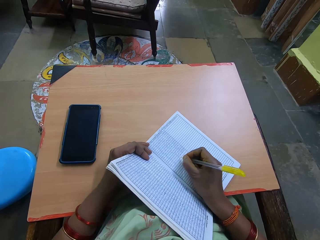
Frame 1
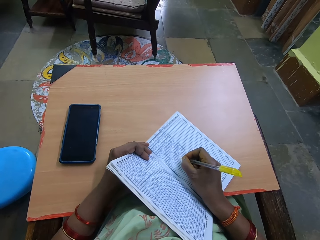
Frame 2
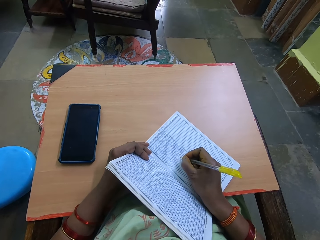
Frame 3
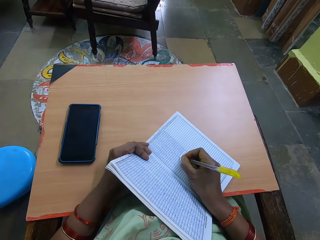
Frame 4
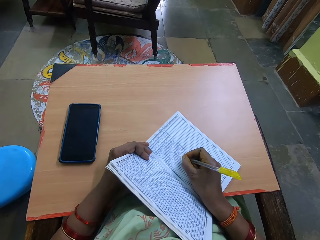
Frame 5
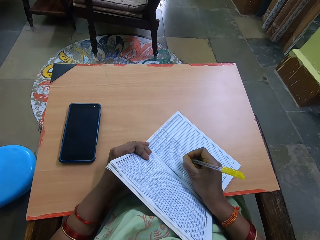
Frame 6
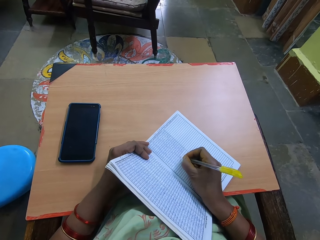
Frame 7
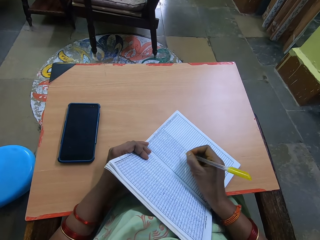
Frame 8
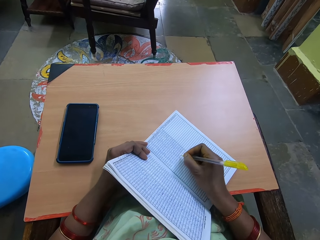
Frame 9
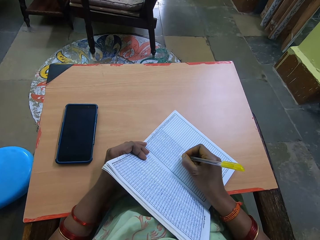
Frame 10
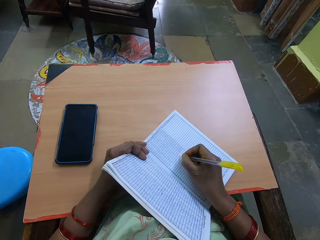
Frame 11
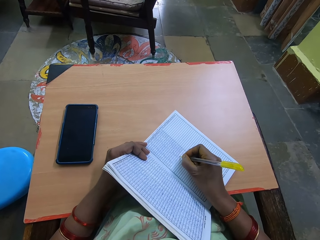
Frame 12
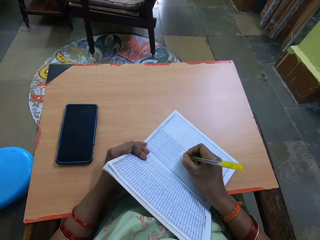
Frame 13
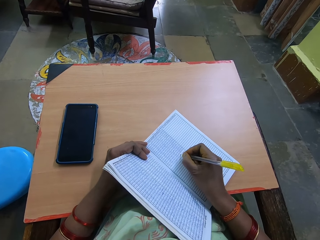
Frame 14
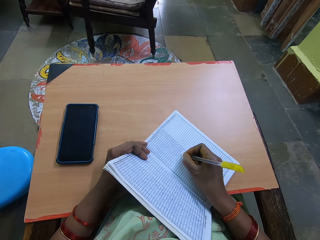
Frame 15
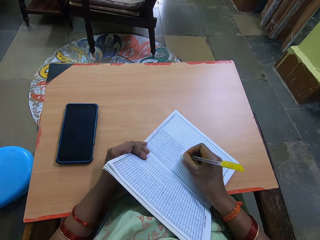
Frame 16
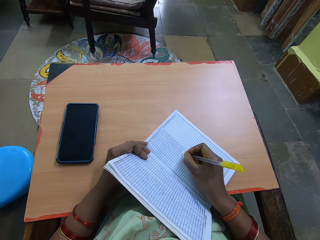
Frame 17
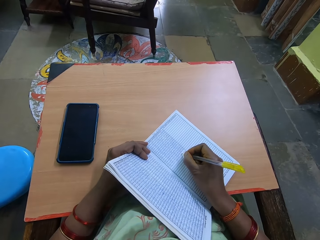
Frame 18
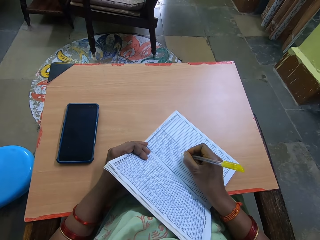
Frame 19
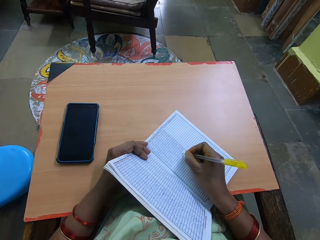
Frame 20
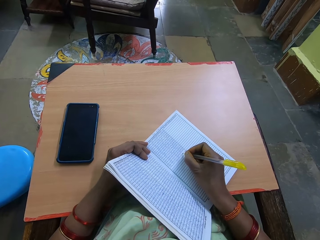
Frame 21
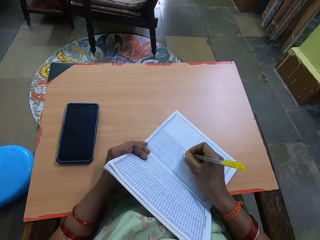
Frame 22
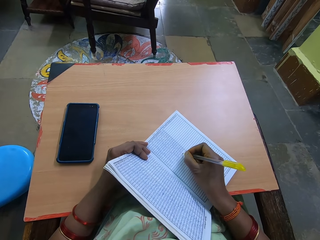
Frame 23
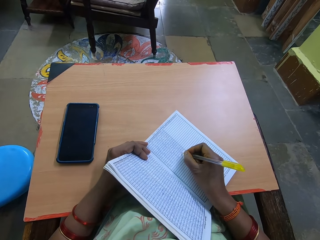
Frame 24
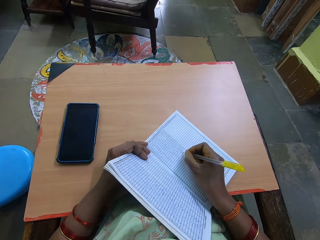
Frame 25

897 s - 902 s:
The camera wearer proceeds to take notes.

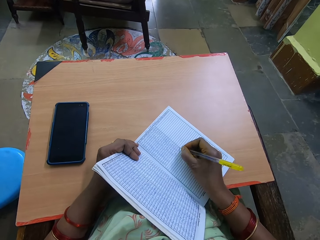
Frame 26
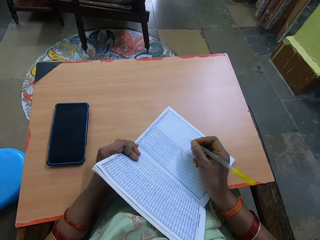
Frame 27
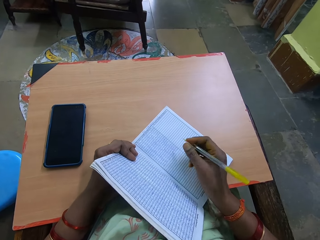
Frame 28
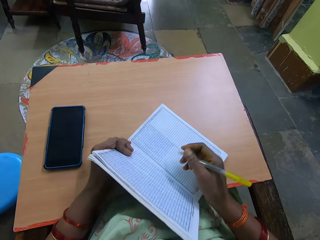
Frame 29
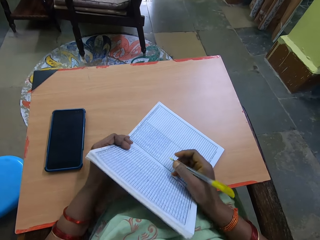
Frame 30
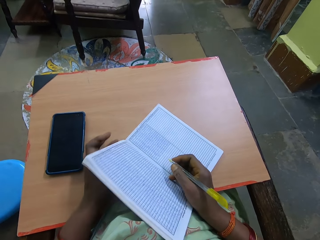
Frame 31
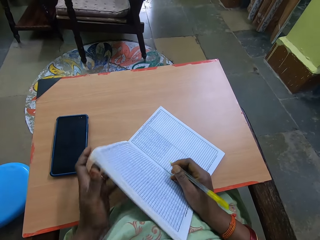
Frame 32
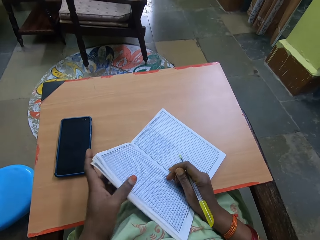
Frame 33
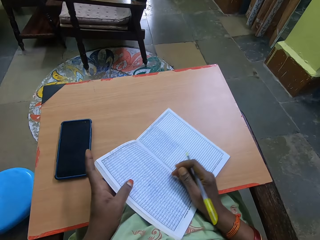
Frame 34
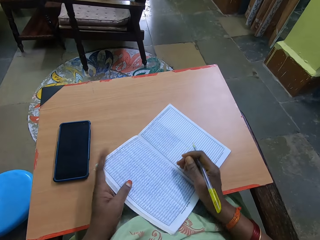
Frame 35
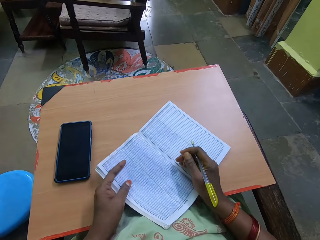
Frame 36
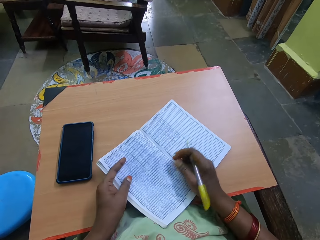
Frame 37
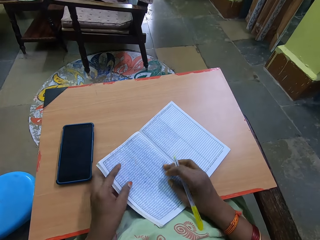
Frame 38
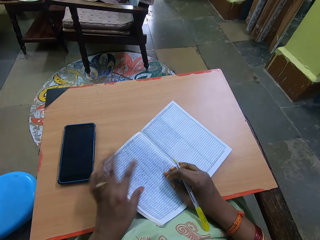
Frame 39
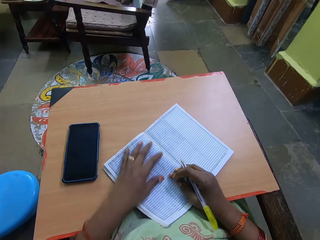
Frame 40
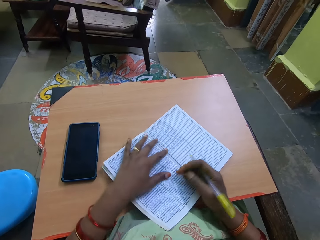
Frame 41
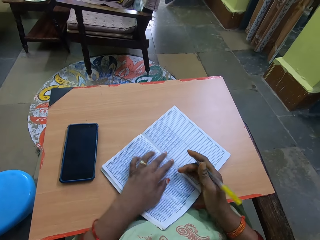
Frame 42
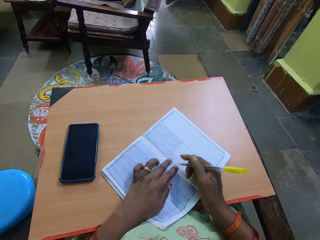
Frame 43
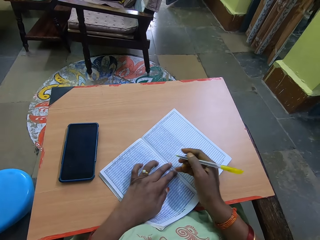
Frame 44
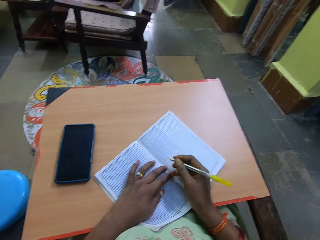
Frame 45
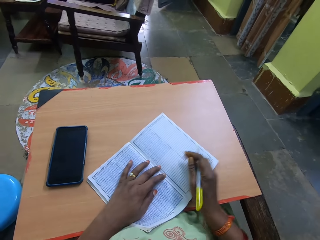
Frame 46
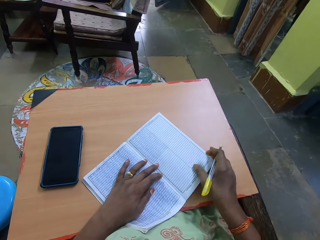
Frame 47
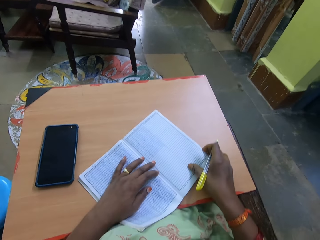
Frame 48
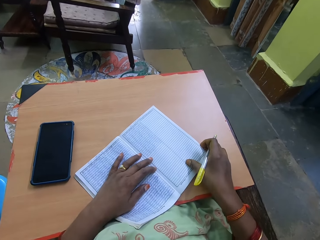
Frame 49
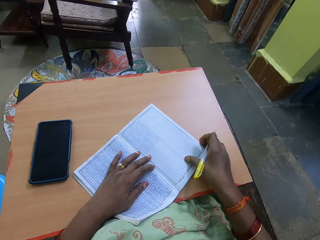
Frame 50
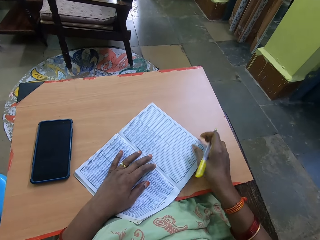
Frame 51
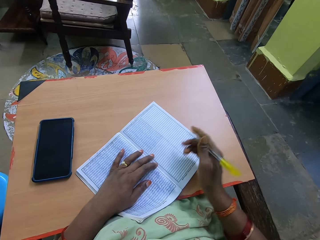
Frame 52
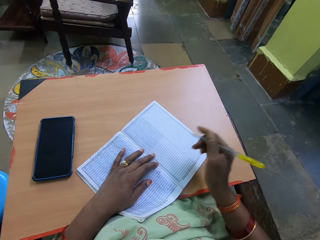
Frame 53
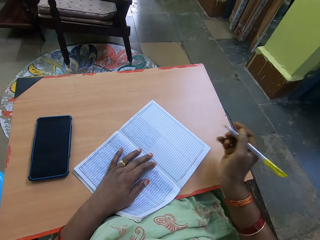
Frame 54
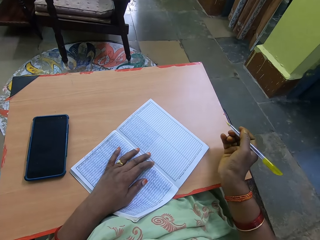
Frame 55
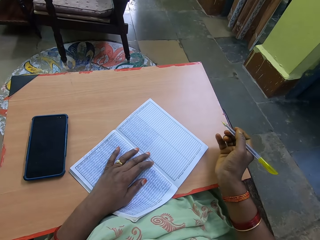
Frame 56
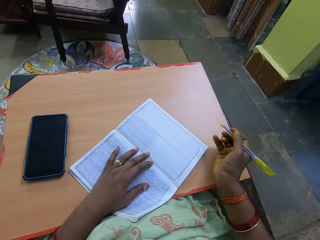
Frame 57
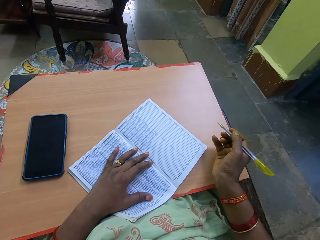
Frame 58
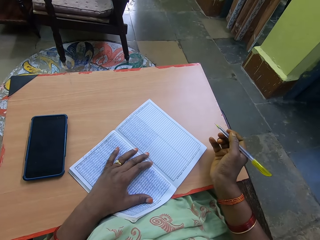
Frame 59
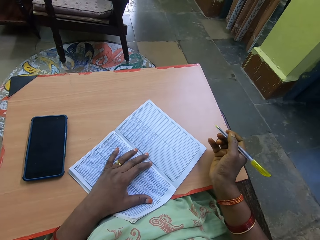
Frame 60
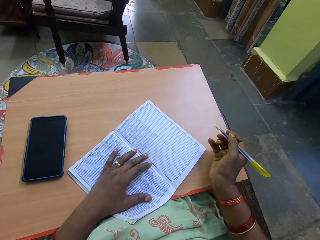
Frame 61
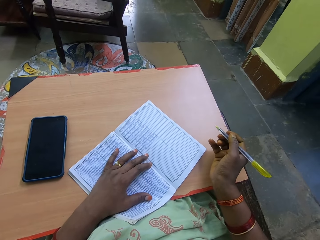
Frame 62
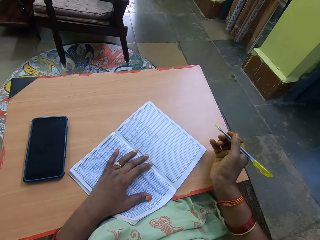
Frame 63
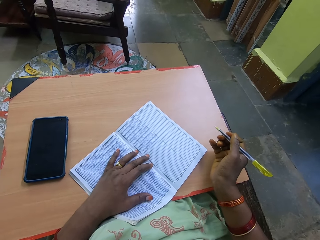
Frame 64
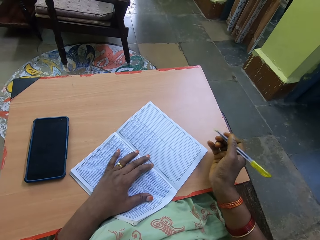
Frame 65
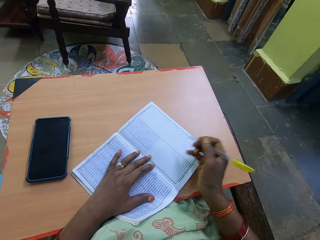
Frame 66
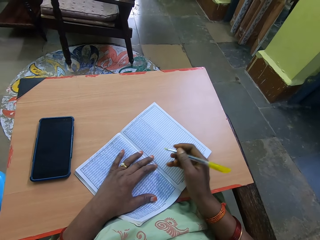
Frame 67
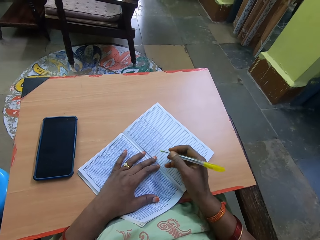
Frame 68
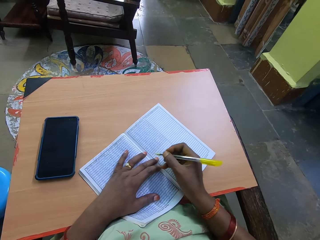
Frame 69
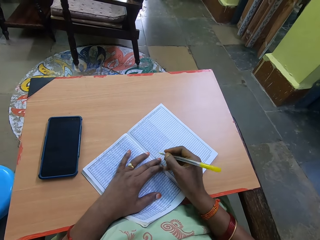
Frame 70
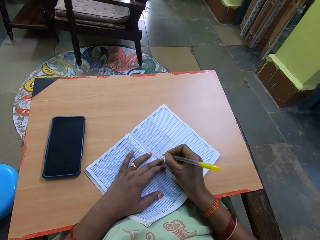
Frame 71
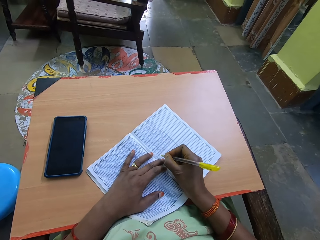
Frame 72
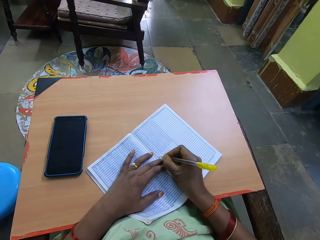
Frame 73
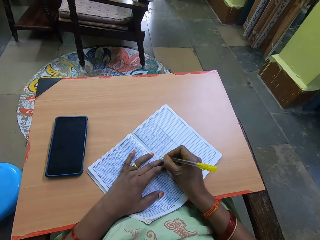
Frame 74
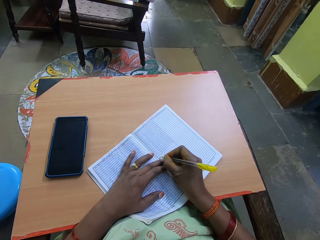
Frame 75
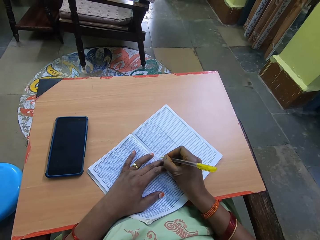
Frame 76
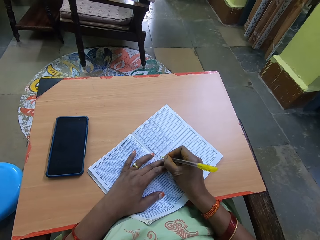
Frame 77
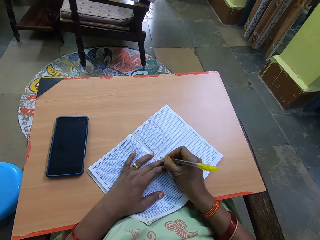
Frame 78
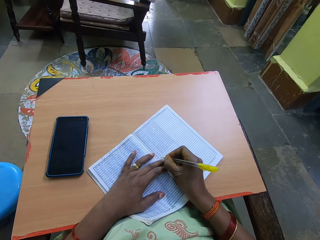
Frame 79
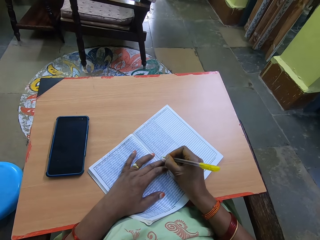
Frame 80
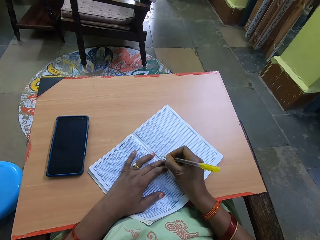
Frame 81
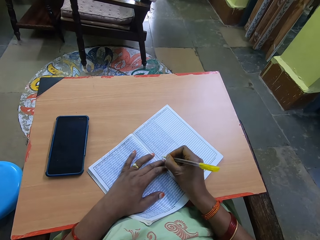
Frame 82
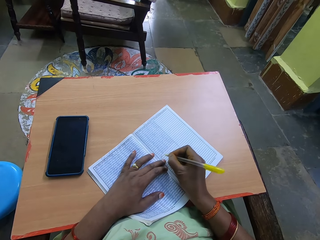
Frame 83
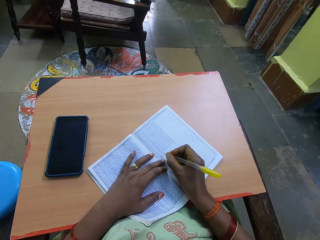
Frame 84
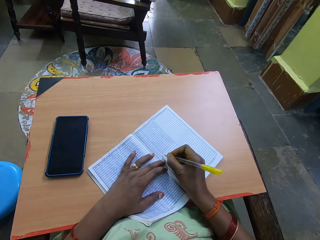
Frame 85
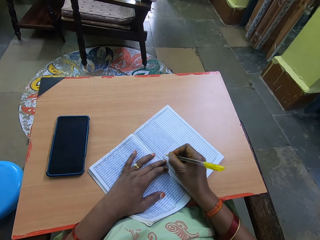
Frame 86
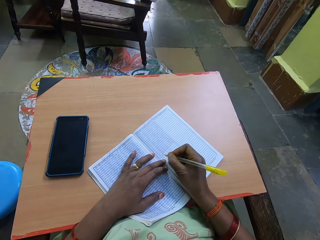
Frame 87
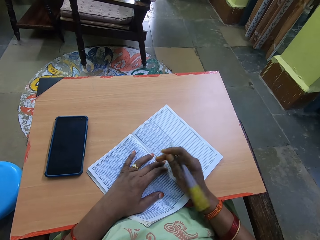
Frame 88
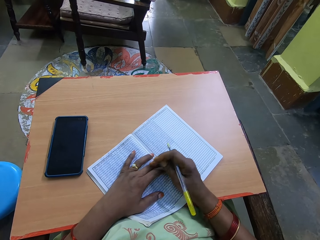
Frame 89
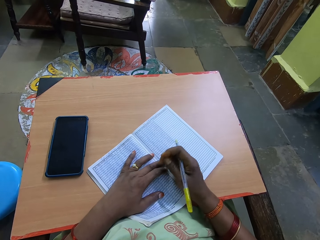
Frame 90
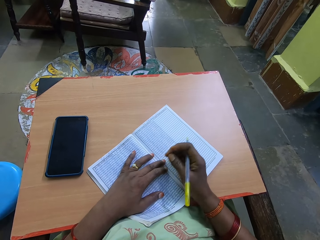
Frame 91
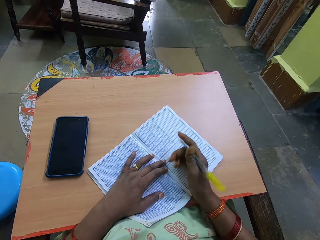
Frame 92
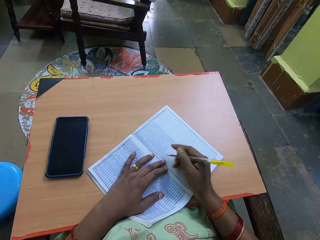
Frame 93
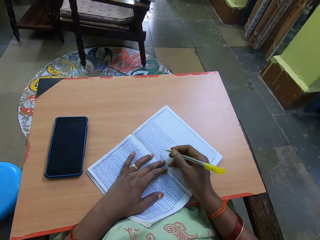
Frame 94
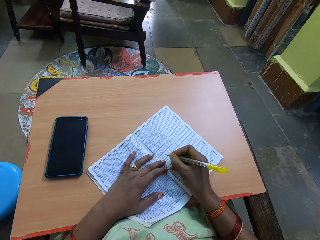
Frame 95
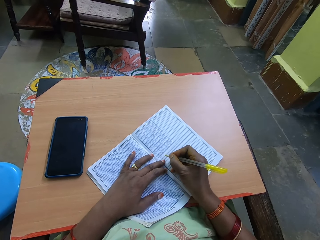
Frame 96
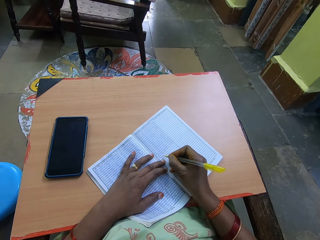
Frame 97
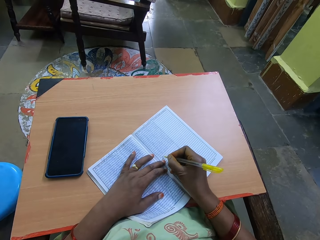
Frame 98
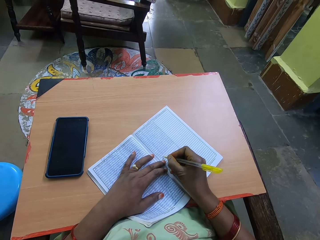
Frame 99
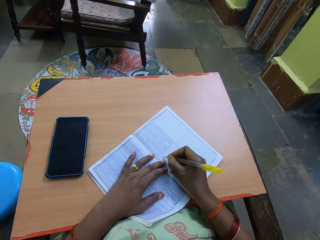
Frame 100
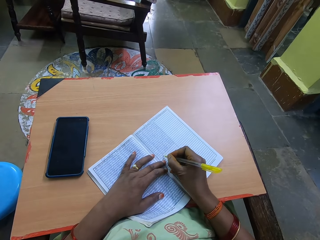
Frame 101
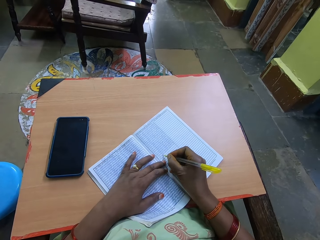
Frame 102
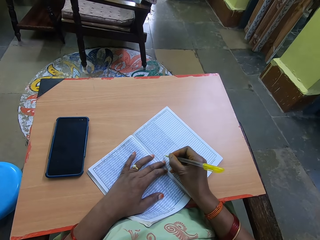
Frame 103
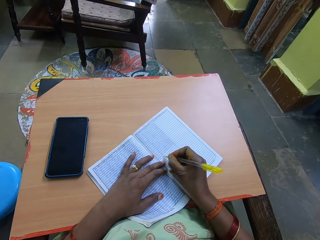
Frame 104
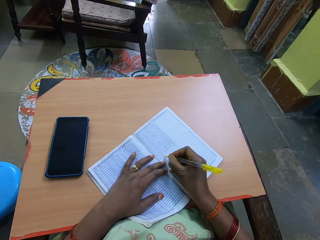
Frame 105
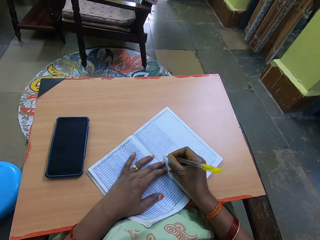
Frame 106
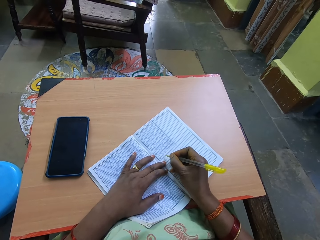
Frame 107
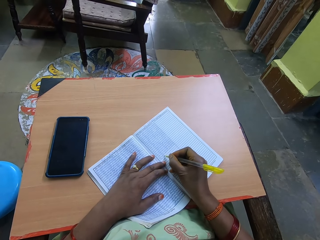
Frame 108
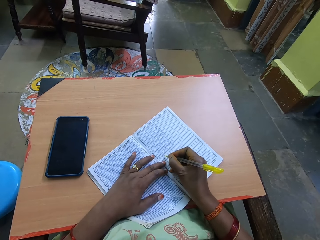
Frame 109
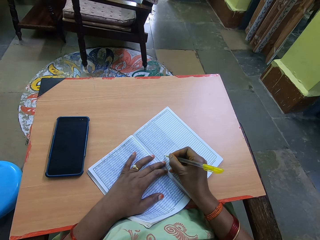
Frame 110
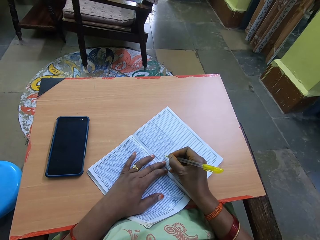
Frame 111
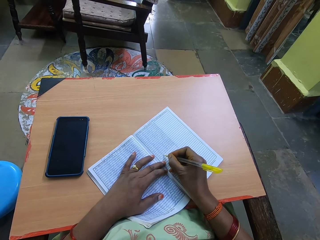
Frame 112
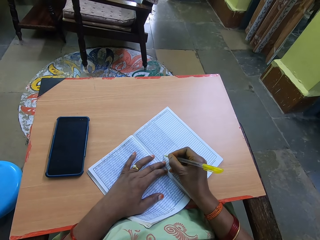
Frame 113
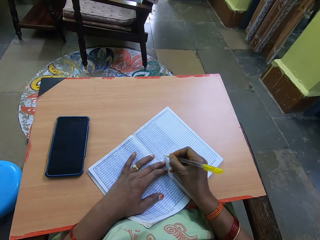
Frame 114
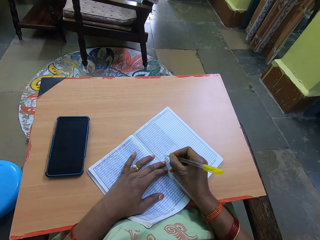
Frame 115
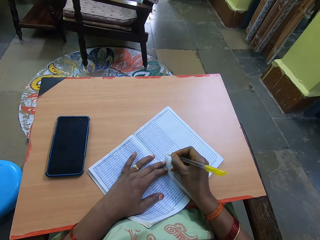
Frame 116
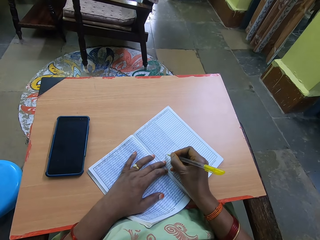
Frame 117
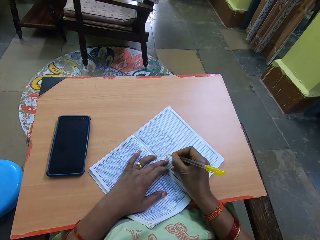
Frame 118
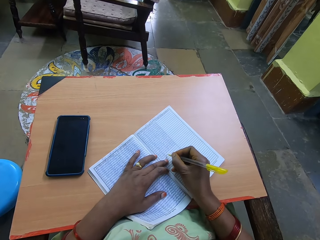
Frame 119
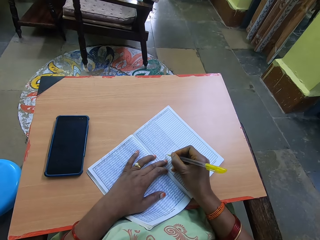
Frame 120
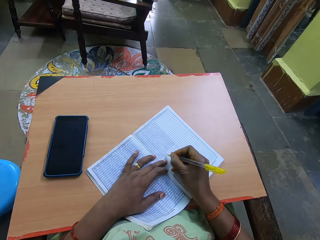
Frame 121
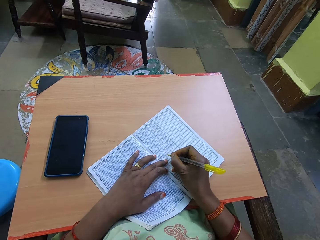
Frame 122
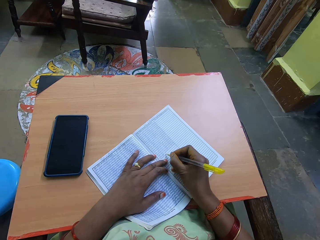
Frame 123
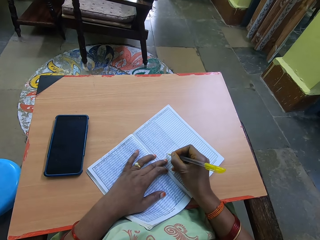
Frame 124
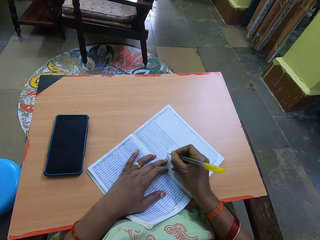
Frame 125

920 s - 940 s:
The camera wearer adjusts the book with both hands. She stops to write. She writes in the book with the pen with her right hand.
